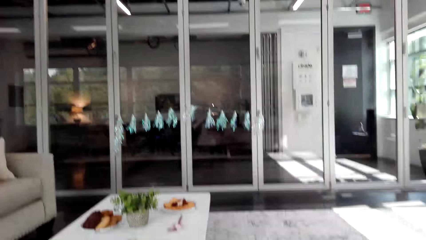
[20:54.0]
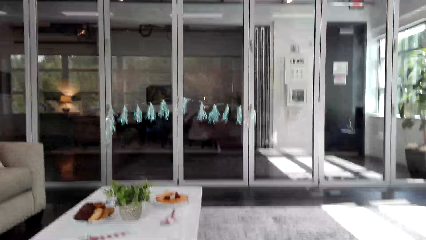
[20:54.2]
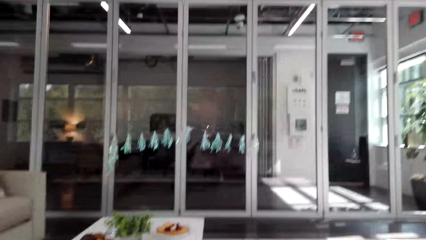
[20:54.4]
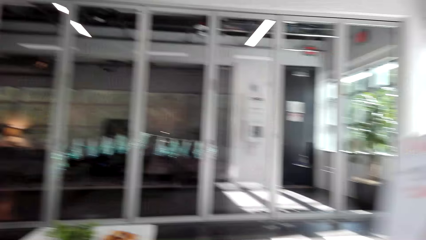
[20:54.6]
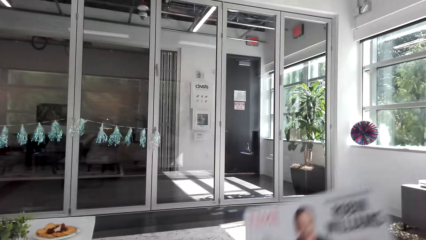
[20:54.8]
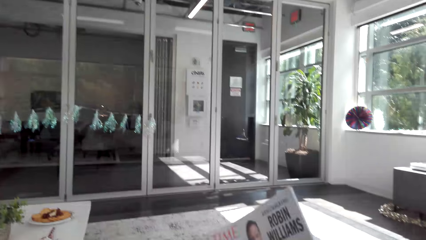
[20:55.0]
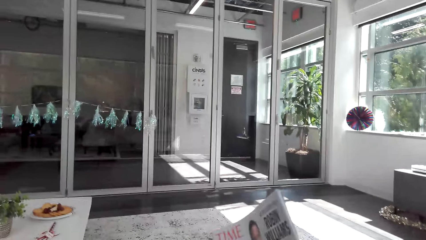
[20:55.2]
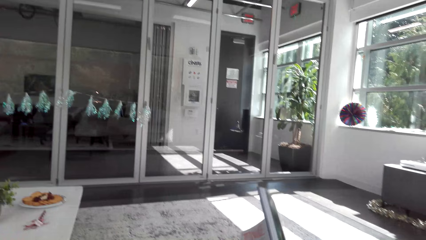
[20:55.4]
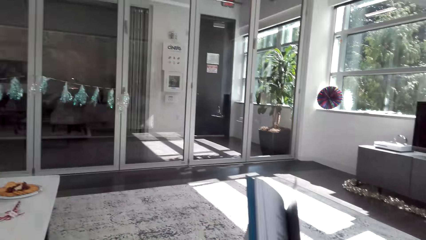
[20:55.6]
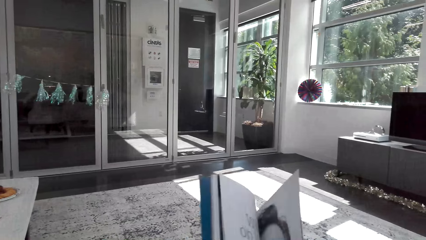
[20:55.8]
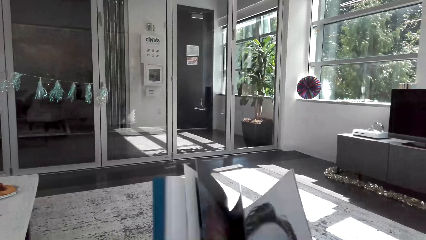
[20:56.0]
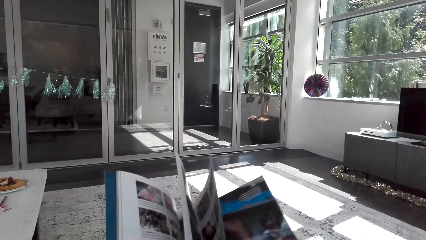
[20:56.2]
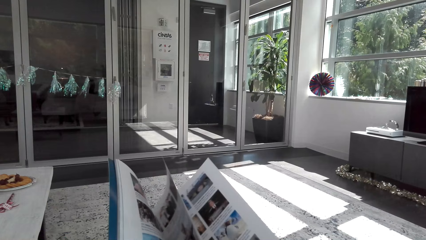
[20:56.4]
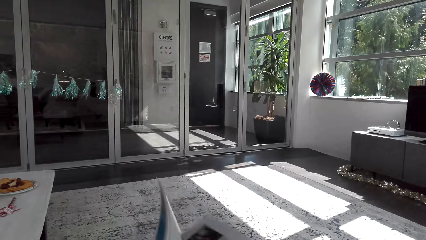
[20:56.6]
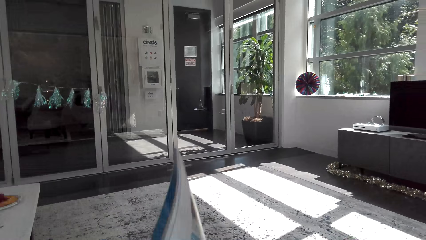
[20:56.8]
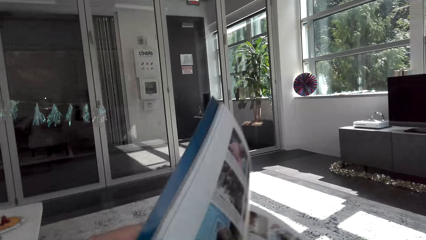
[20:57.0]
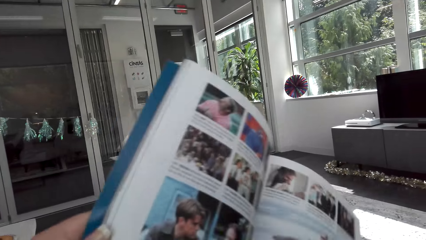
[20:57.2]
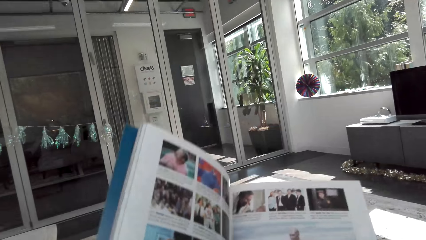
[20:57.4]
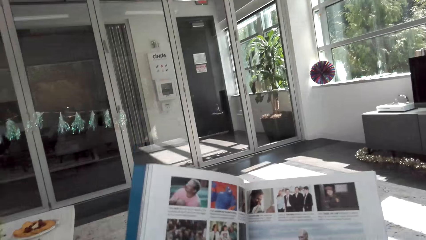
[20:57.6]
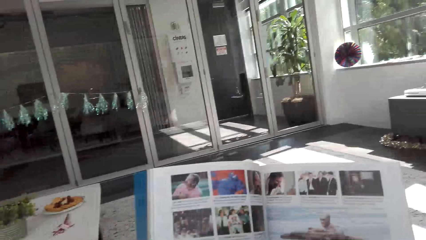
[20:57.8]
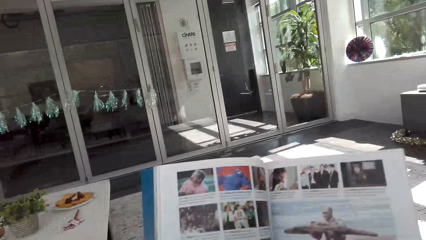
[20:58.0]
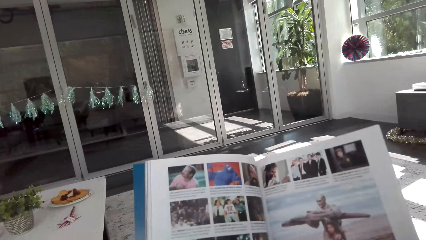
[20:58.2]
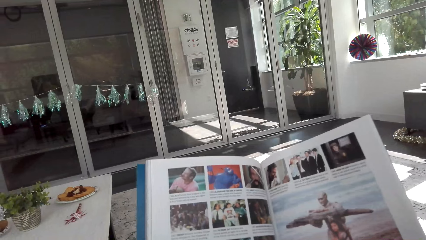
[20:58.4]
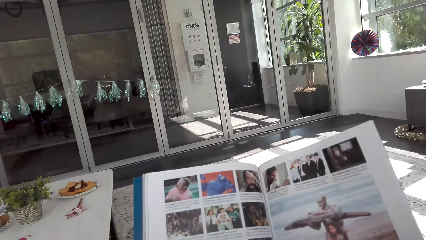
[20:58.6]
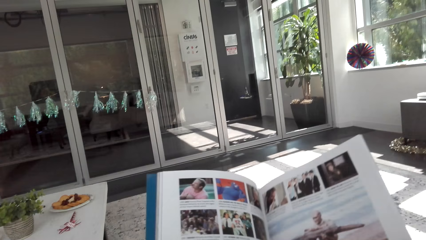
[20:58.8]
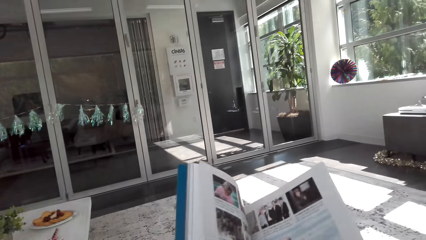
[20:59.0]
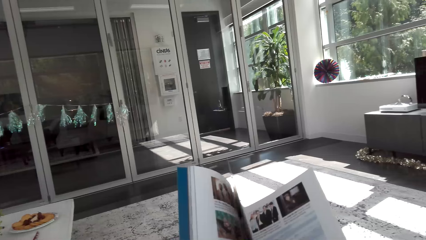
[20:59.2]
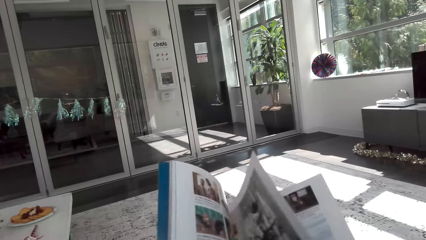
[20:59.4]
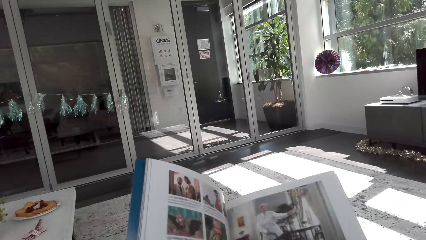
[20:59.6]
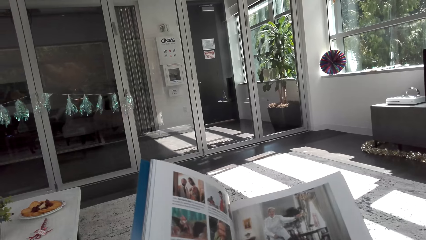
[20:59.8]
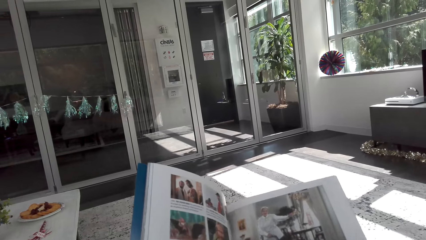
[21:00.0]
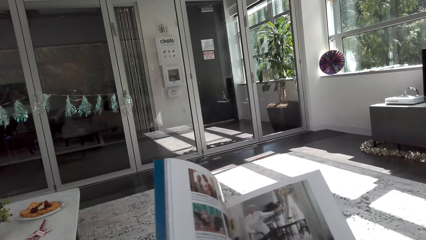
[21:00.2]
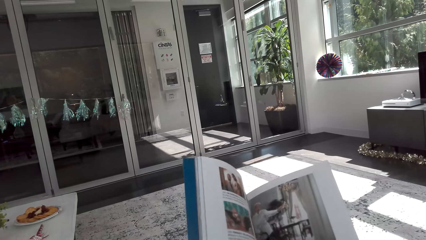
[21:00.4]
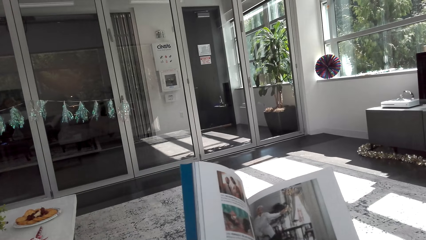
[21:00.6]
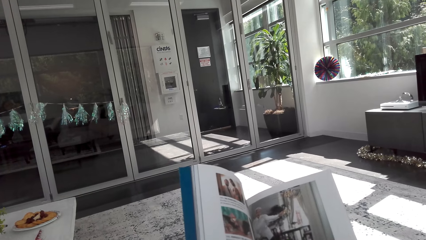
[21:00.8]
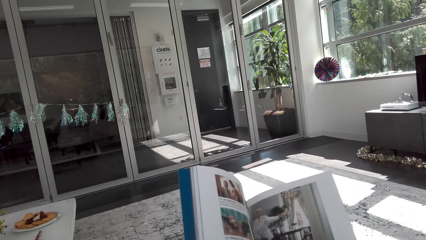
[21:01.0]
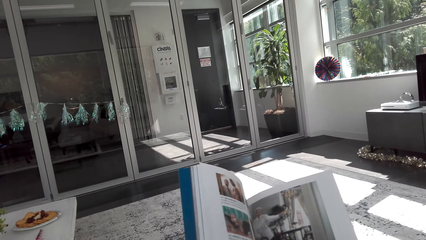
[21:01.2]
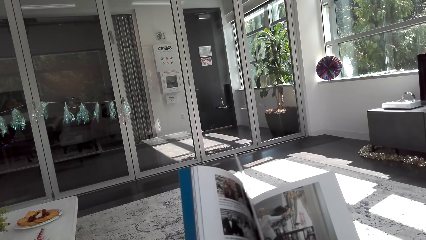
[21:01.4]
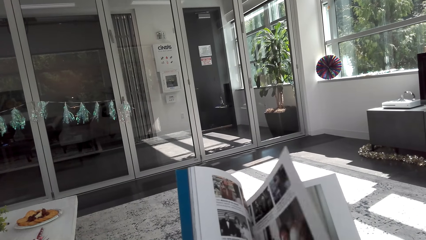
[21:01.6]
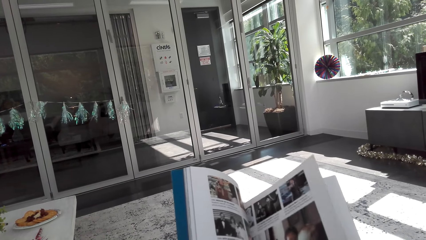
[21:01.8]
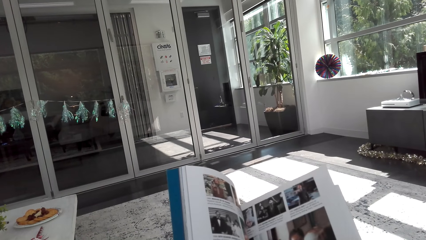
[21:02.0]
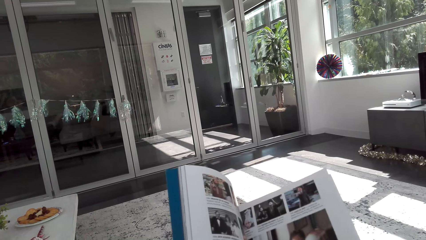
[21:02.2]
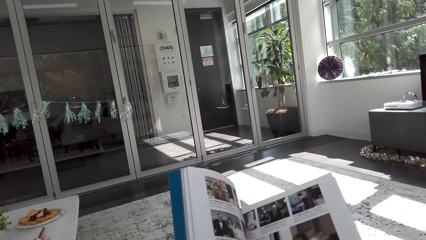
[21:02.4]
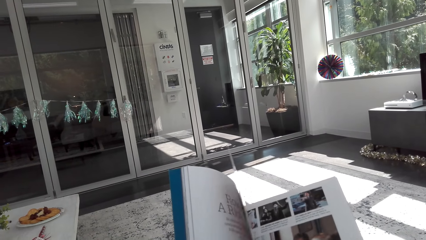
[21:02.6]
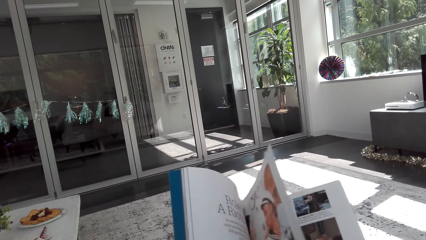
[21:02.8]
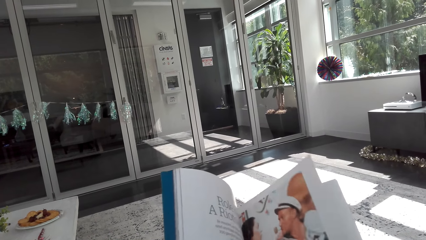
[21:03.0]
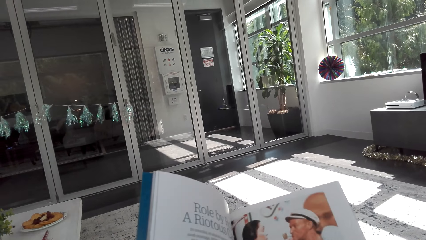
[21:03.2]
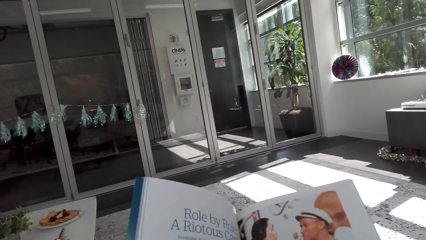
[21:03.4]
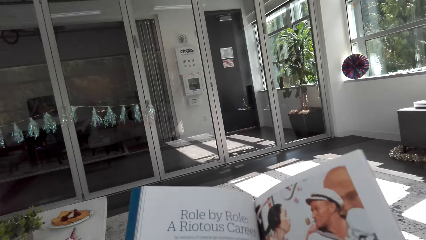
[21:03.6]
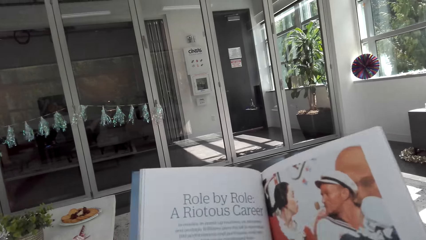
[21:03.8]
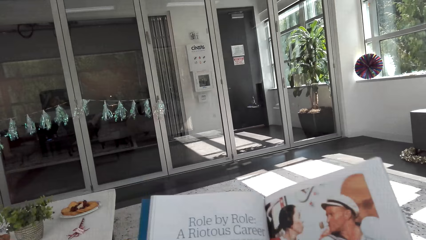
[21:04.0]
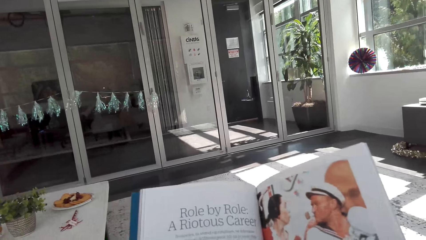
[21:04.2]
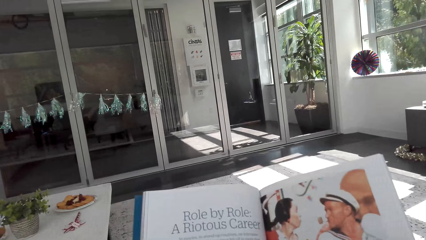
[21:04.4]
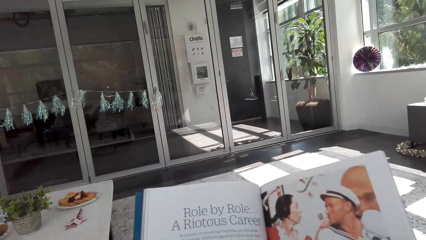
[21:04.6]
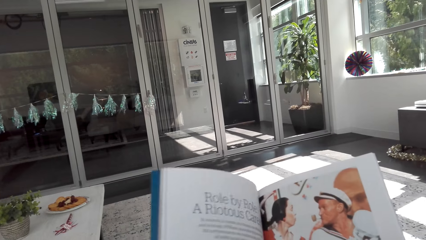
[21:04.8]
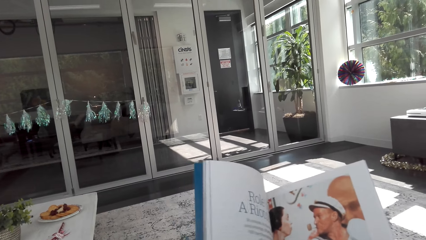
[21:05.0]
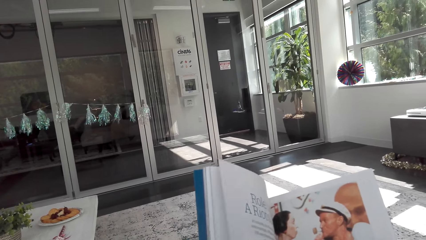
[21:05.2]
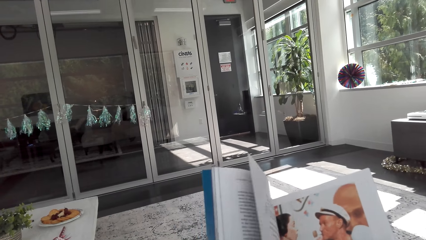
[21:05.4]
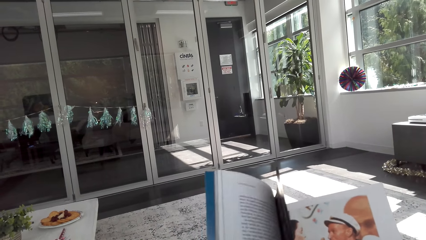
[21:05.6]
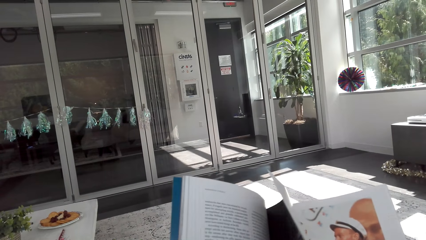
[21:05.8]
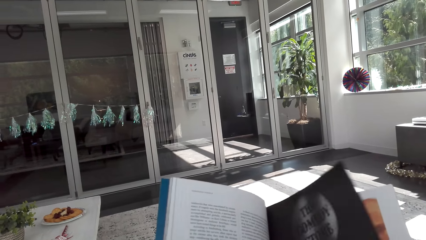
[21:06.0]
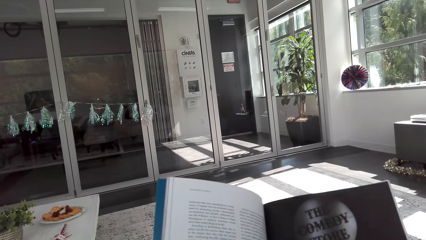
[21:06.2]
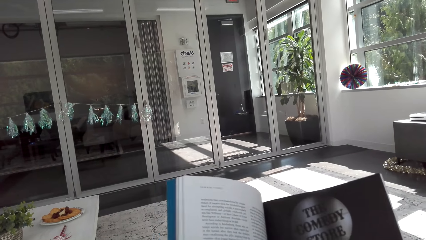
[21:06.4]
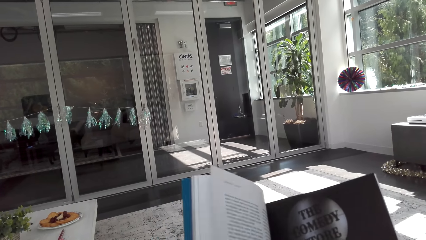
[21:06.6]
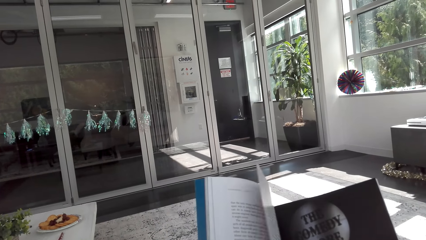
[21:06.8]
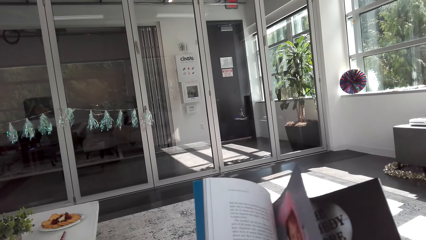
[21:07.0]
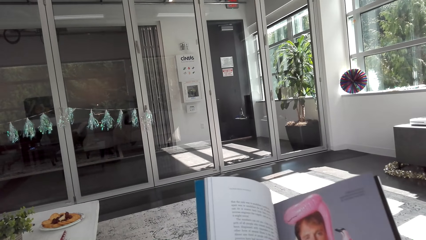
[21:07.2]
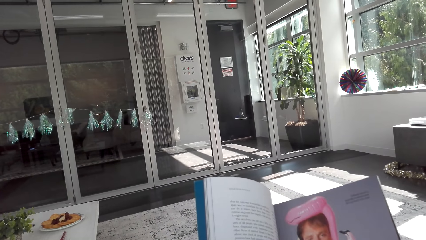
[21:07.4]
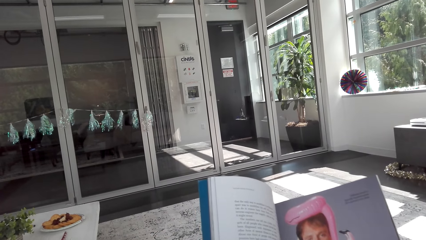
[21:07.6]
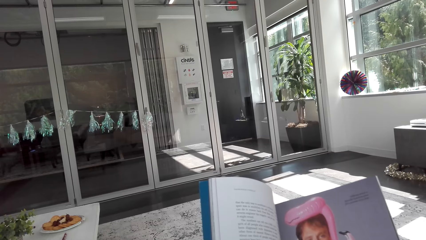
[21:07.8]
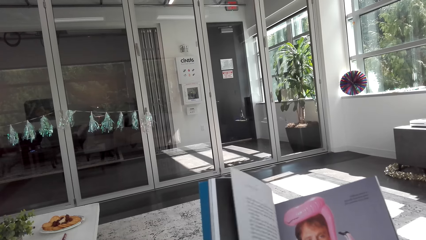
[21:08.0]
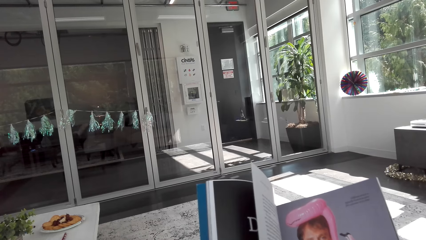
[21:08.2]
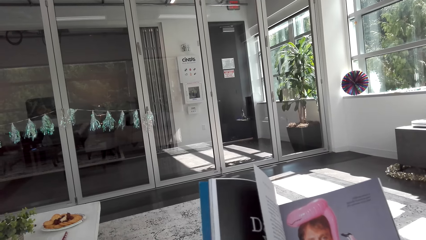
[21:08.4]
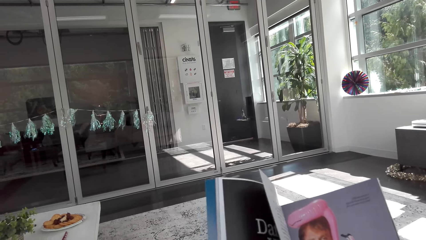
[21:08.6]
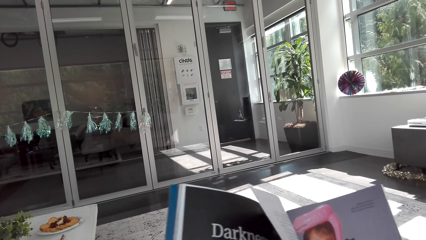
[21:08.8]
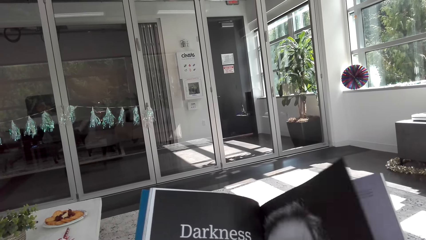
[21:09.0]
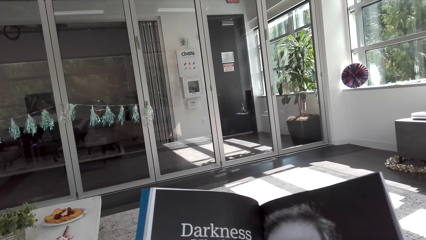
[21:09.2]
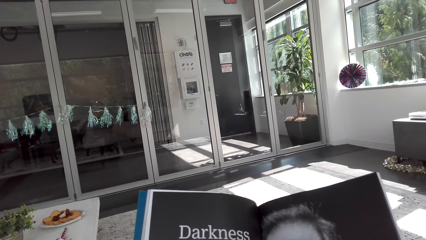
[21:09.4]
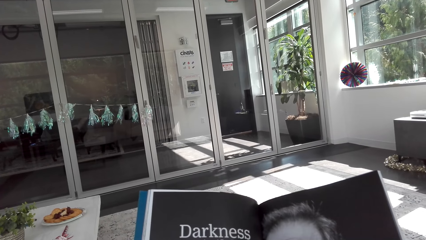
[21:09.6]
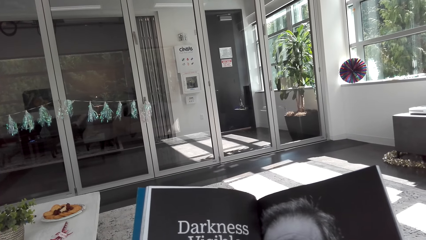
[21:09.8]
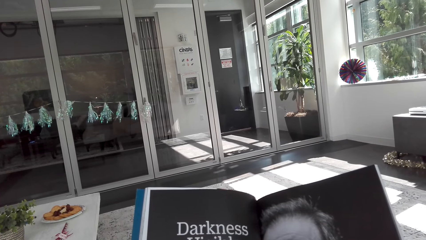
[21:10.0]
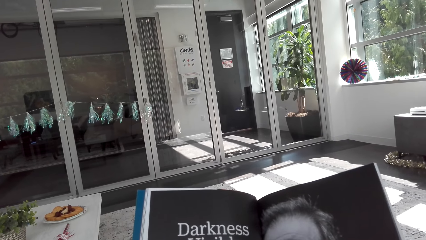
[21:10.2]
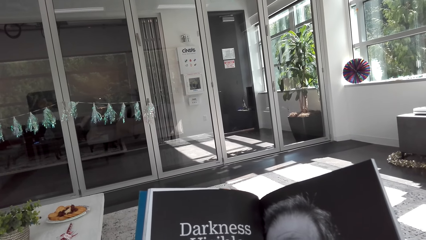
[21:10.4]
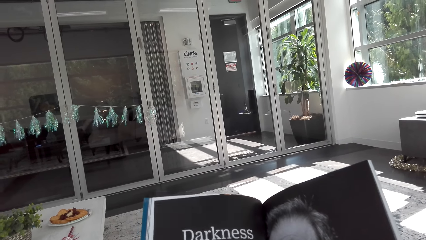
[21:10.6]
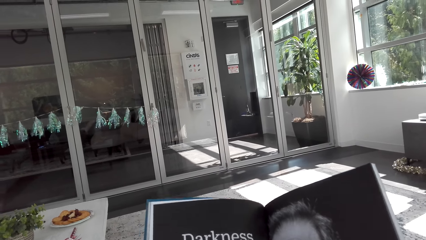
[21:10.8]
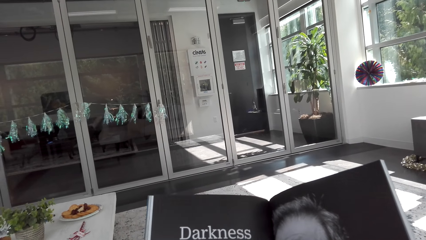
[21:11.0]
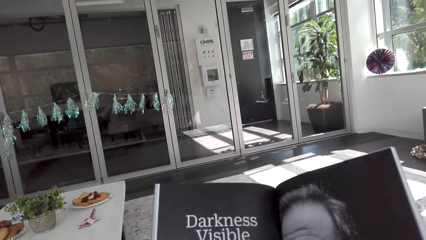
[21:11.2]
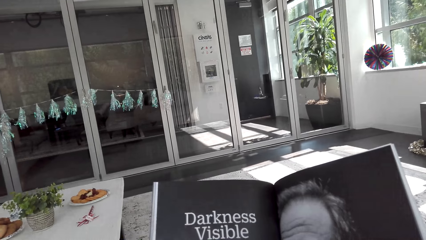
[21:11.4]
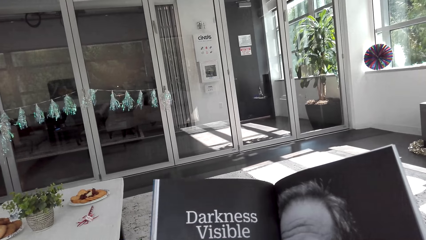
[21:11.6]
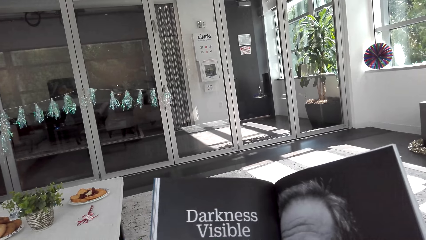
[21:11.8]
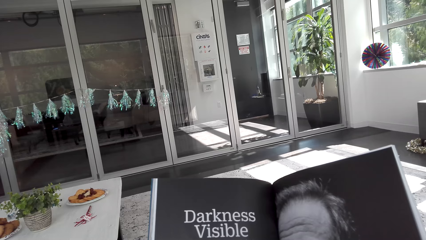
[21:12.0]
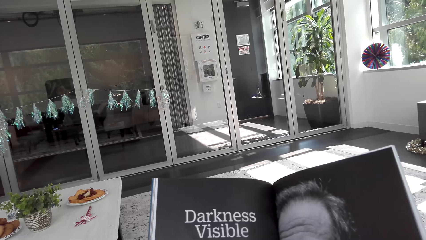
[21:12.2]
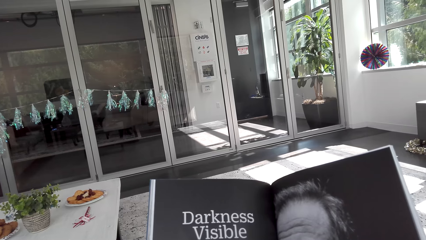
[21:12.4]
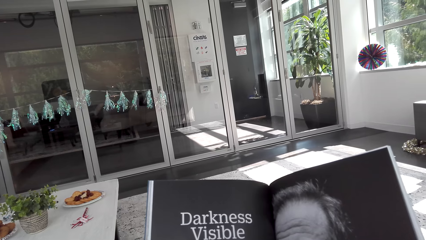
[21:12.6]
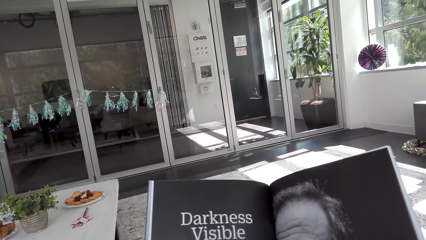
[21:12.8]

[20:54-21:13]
The camera wearer browses the book. They flip pages. They open the book or magazine. They read the book.
